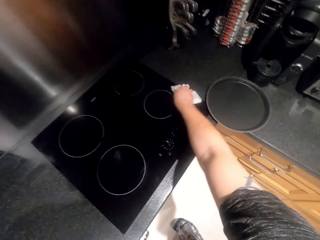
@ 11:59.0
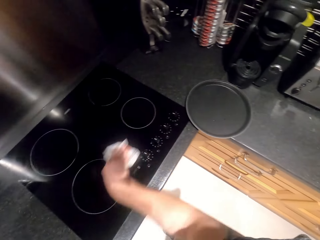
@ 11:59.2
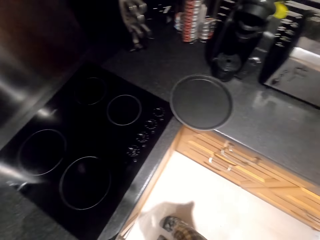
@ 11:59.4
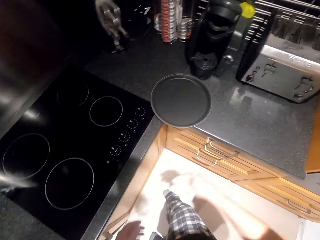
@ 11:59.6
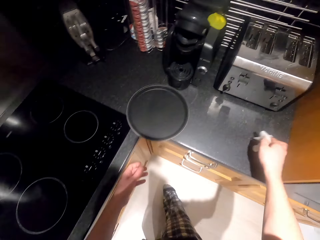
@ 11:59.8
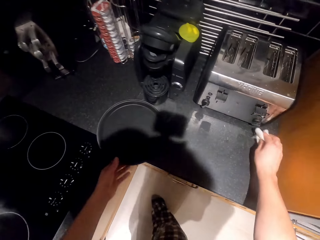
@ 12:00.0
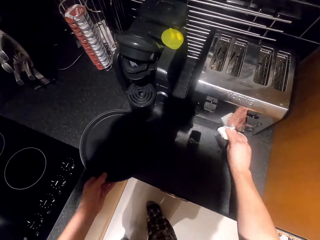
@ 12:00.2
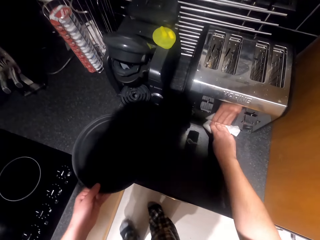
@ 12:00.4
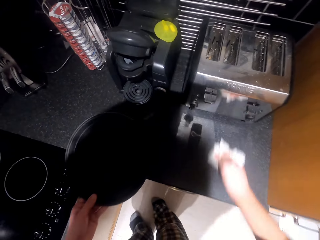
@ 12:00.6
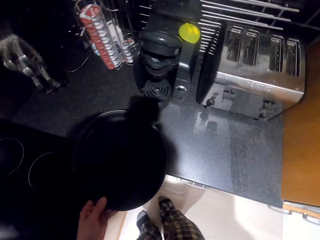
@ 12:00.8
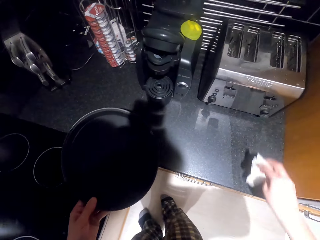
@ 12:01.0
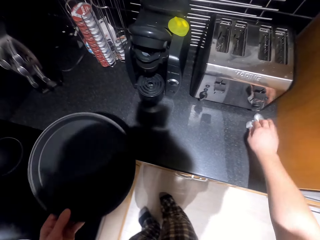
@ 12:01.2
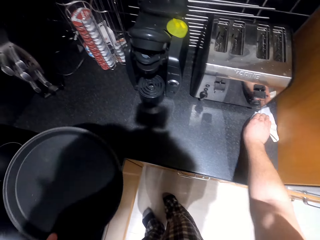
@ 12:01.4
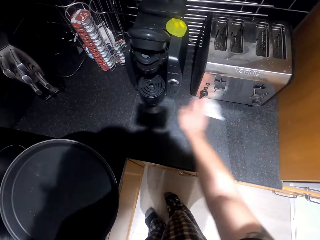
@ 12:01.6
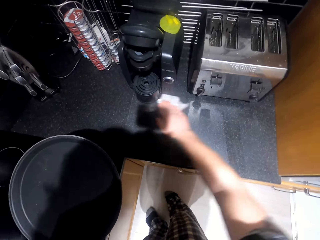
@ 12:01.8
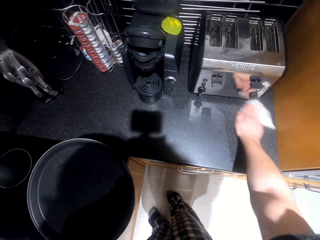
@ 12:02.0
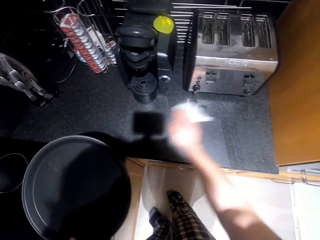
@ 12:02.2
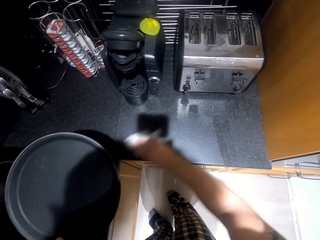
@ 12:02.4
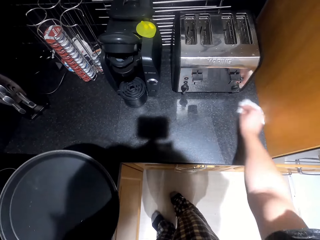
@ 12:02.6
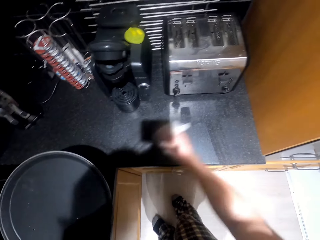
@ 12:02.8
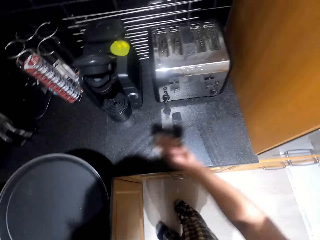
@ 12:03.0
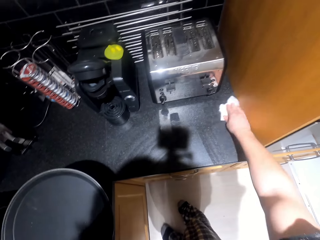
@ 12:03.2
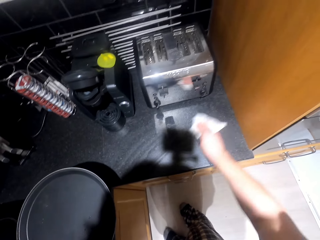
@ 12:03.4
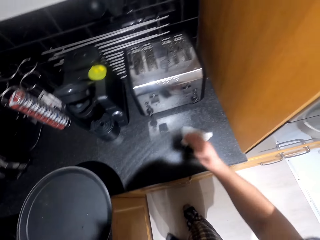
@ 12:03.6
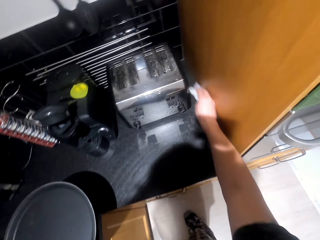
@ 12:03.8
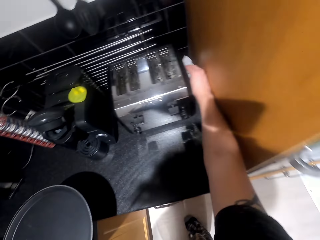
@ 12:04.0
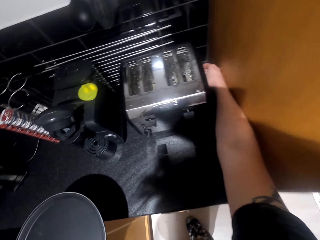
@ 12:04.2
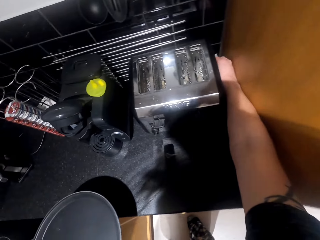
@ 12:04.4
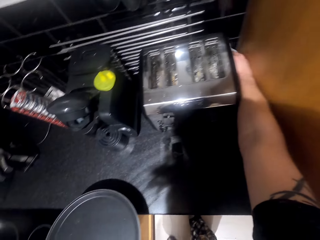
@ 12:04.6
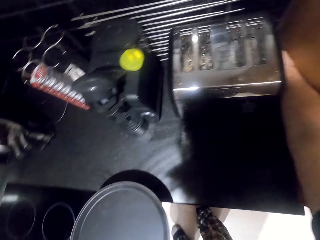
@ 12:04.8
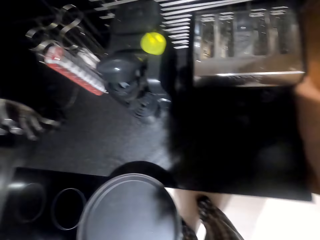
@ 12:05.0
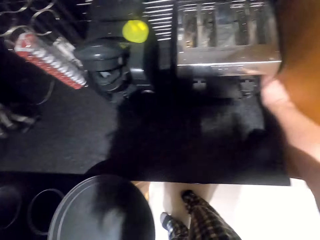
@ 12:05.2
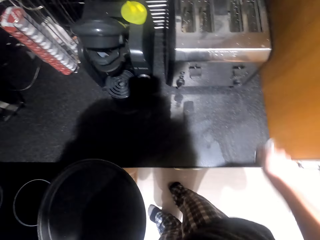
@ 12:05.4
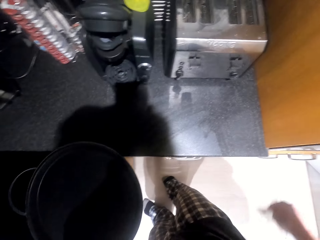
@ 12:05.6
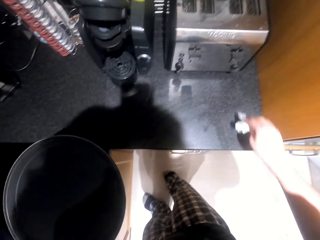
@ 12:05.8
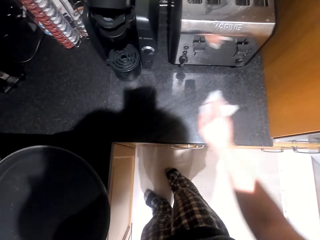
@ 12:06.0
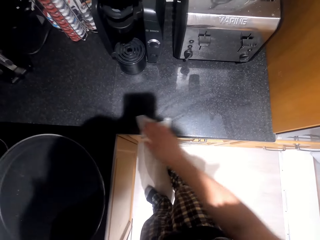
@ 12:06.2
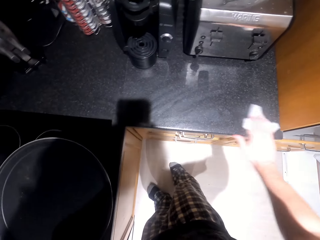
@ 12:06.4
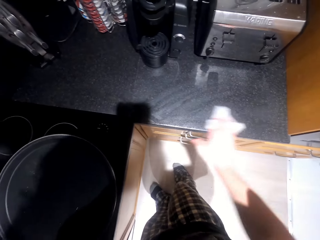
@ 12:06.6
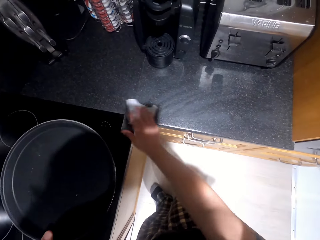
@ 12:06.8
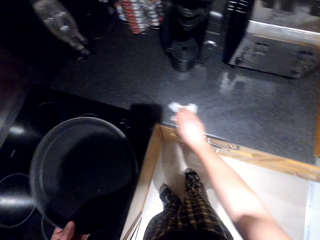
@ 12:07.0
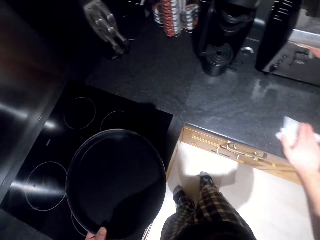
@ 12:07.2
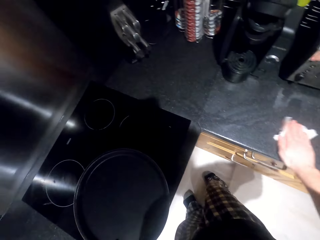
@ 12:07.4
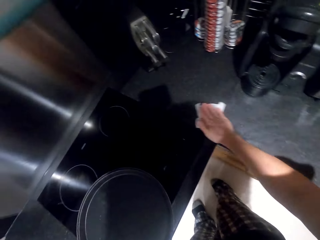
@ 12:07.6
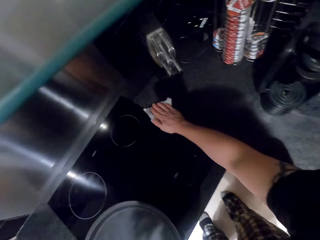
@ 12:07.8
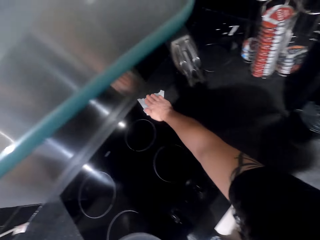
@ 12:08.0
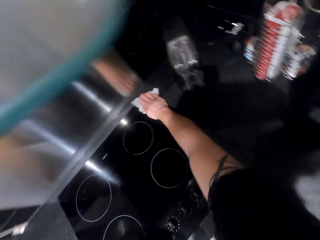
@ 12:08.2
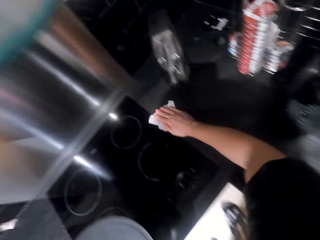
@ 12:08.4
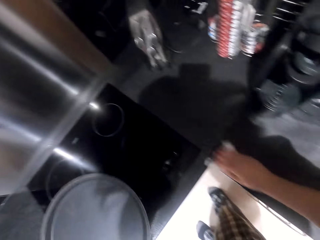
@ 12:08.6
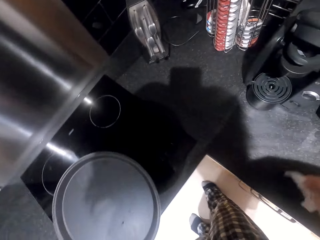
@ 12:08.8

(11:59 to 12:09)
The camera wearer wipes the cooker. They pick up the tray. They wipe the counter top.

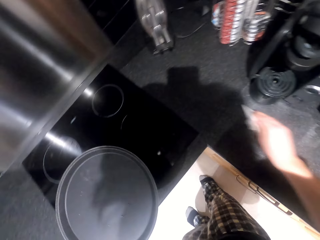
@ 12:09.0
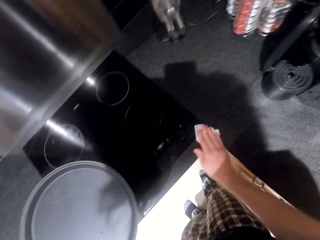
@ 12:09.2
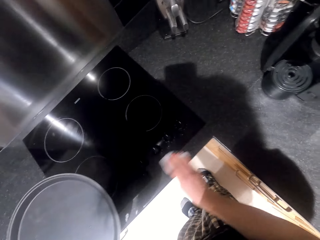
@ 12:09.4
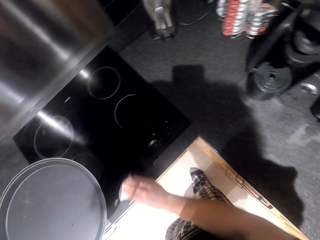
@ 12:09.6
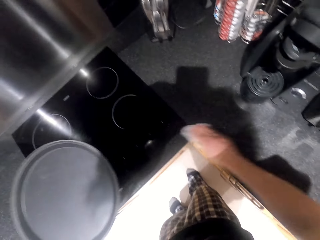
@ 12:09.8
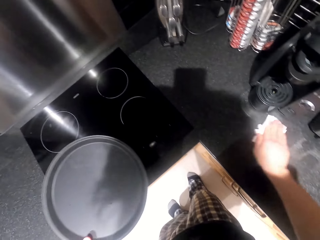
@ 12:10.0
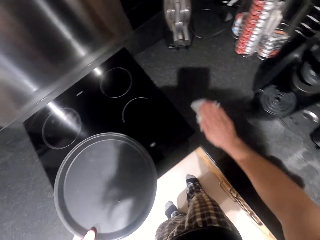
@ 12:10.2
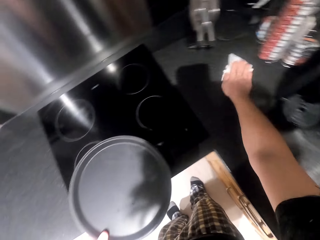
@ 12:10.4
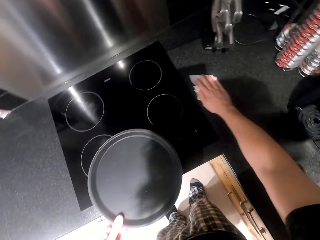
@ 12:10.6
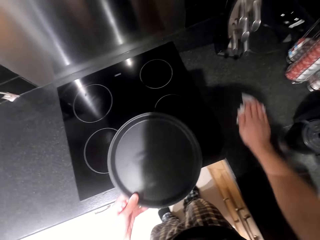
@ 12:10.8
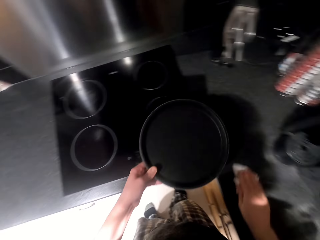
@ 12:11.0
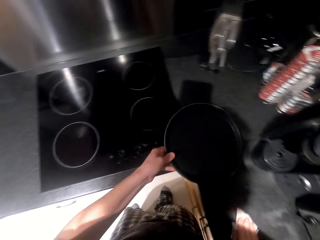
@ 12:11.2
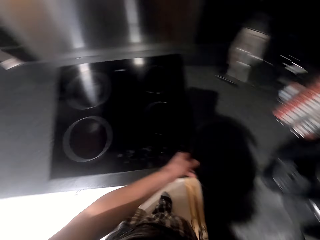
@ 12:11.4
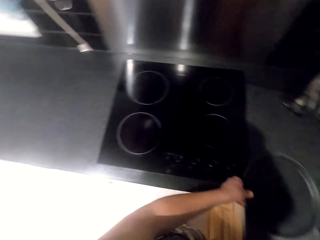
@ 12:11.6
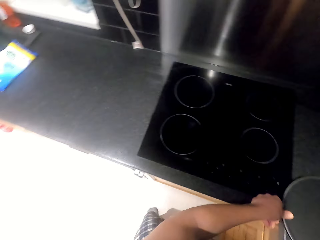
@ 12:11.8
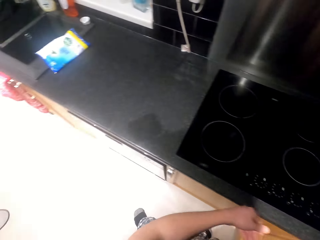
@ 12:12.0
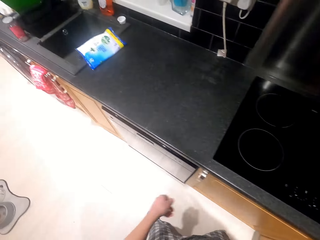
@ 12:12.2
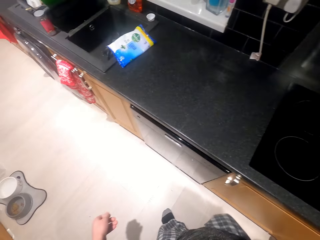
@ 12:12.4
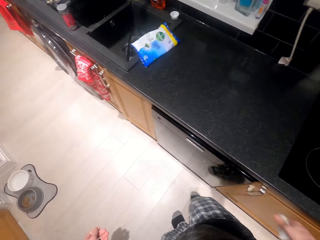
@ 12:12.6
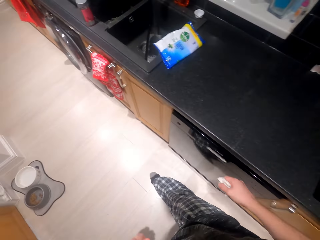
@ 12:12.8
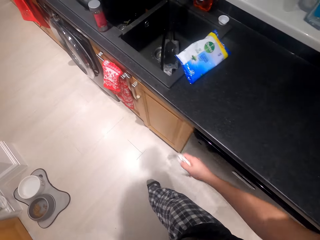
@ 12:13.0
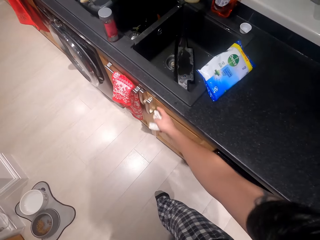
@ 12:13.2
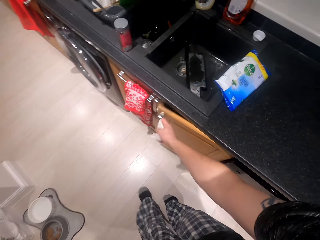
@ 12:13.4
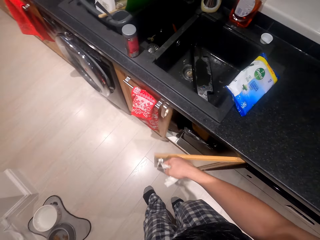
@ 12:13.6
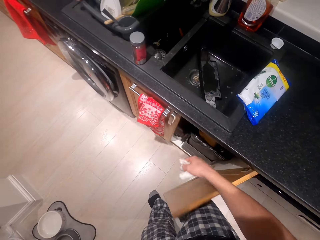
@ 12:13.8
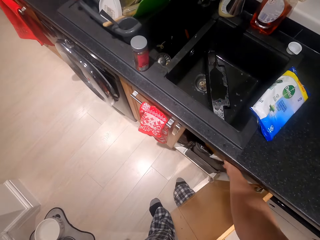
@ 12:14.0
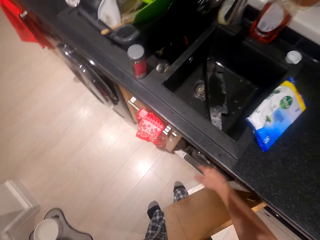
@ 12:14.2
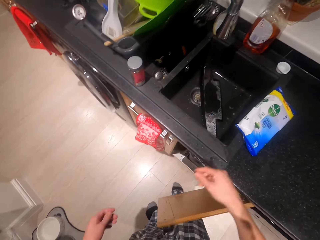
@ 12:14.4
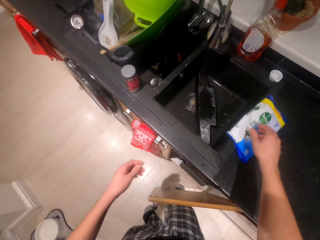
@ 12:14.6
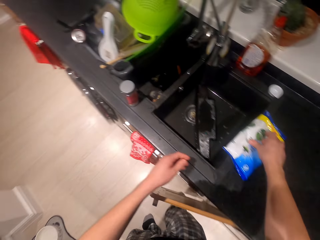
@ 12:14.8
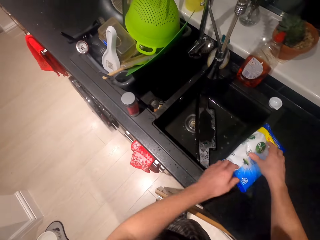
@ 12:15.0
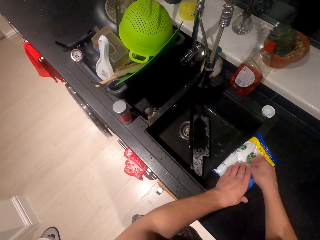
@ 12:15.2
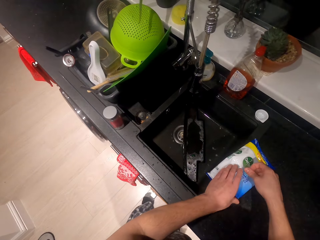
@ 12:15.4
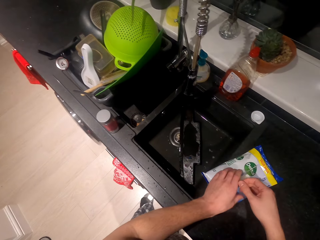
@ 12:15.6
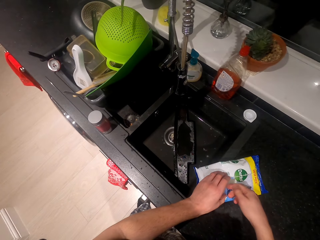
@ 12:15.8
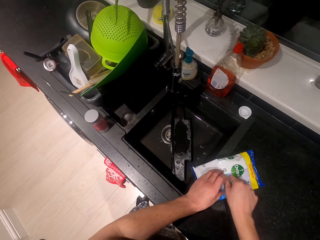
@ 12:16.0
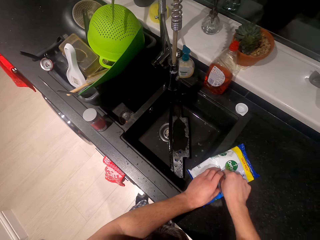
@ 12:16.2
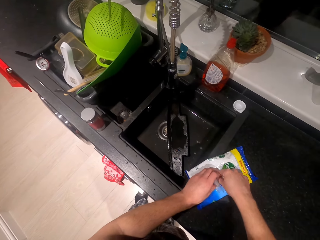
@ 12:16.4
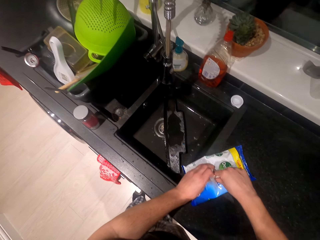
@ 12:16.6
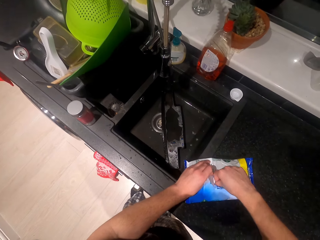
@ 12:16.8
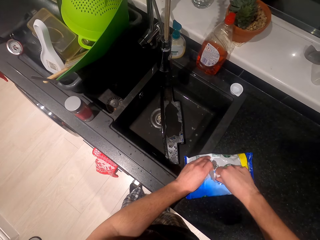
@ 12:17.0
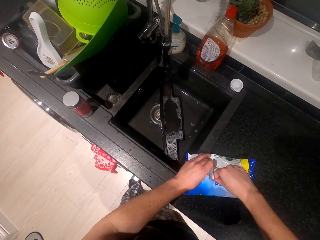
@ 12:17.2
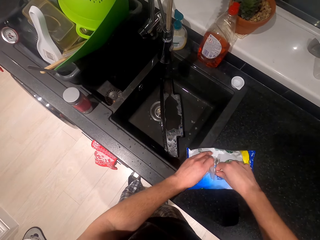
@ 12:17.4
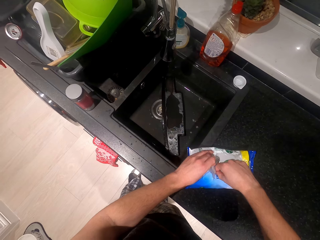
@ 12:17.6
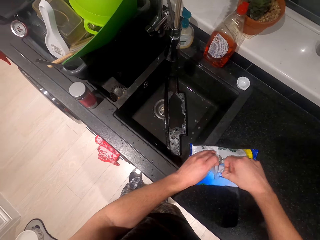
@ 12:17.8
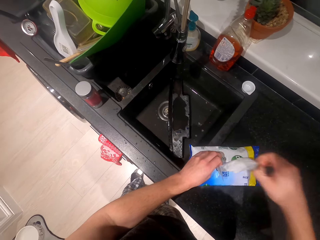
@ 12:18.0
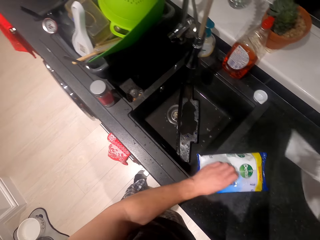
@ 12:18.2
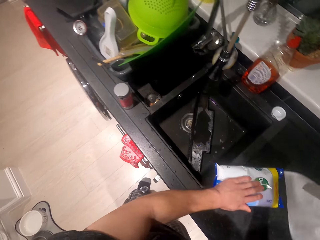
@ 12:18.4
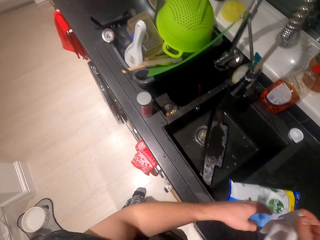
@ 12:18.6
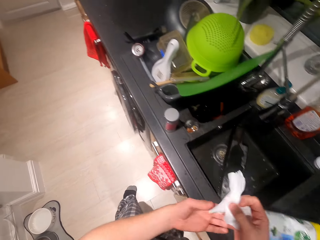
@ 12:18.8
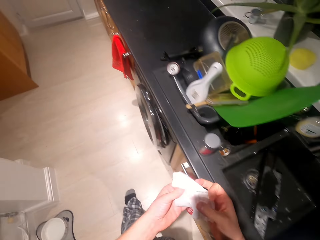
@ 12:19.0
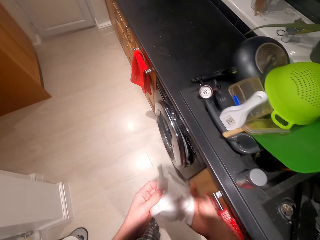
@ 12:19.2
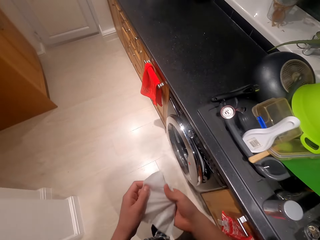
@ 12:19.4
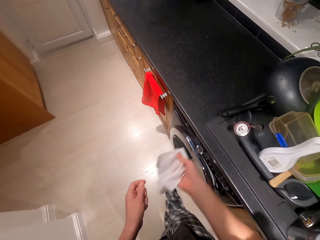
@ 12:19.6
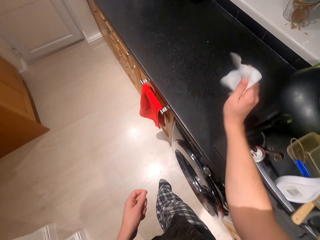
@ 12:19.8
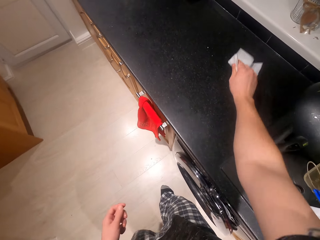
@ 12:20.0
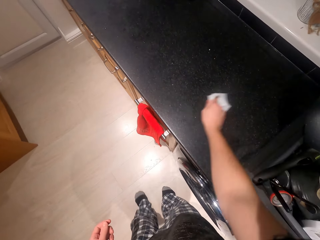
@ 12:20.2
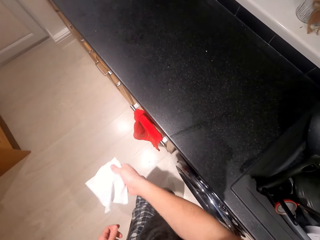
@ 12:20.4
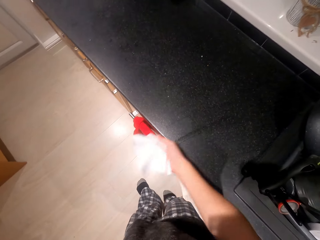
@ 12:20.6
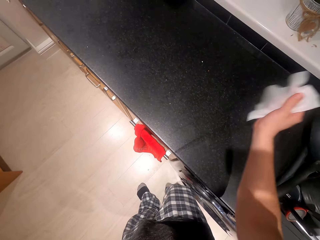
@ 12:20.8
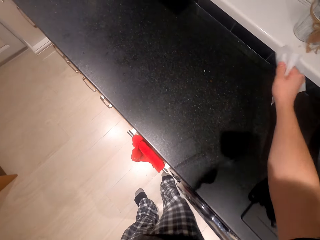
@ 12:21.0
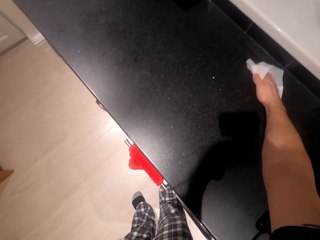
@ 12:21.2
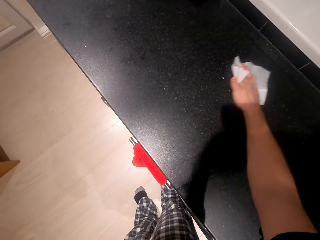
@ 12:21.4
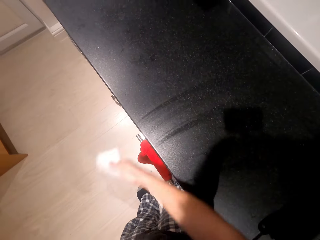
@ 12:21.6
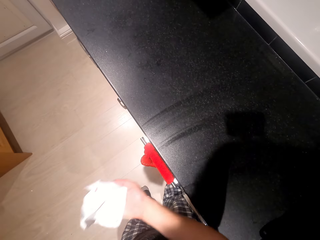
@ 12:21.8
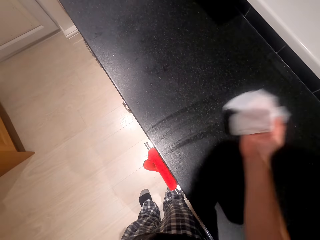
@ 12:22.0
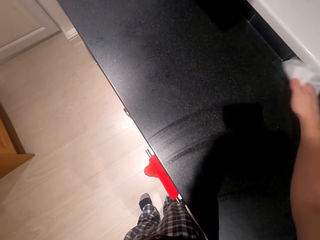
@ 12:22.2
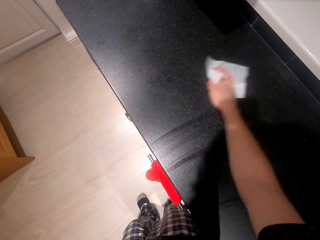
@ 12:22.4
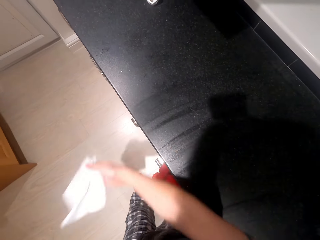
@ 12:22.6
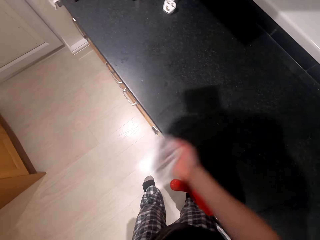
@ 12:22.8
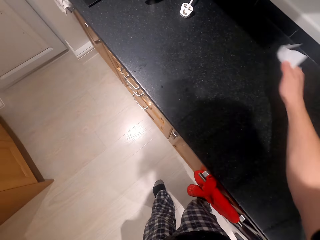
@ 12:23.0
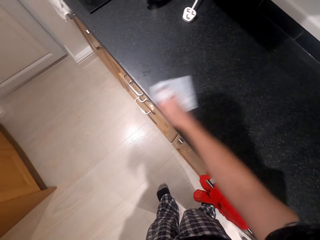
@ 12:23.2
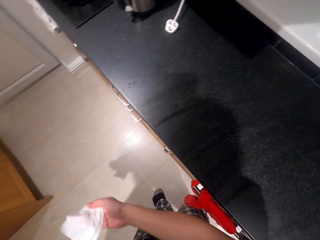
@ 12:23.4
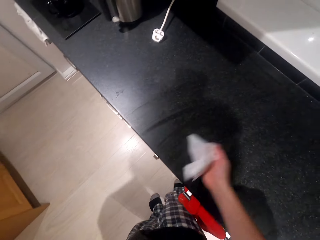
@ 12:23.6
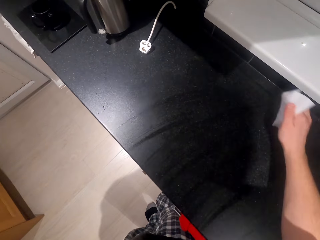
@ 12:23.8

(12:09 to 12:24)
The camera wearer puts the tray on the counter top. They walk beside the counter top. They open the cabinet. They put the wipe paper in the dust bin. They pick up the paper wipe. They hold the paper wipe. They walk beside the counter top. They wipe the counter top.
